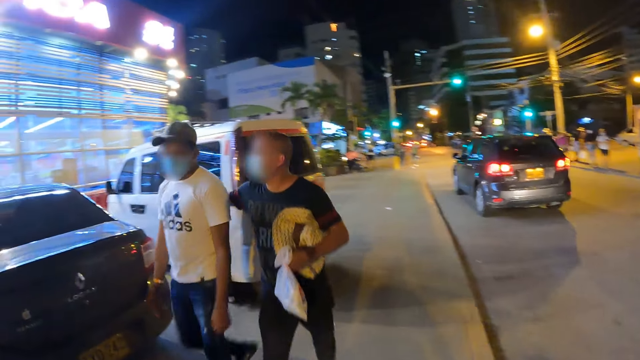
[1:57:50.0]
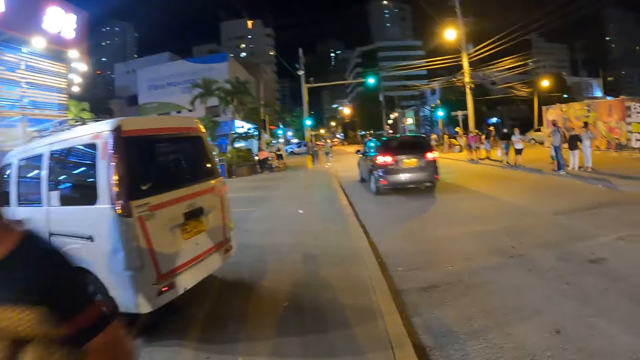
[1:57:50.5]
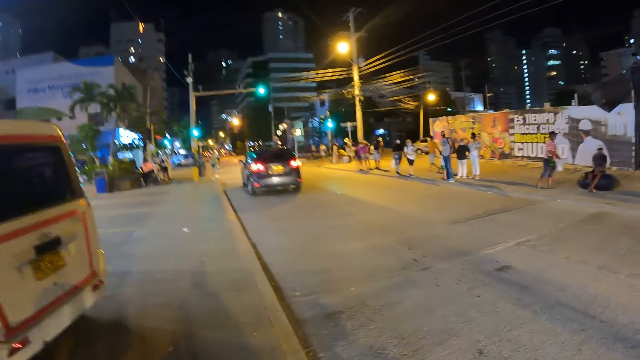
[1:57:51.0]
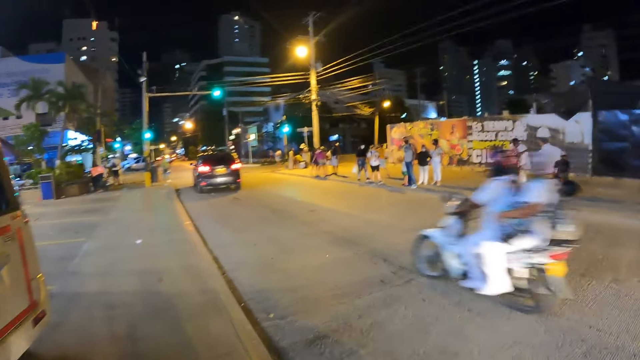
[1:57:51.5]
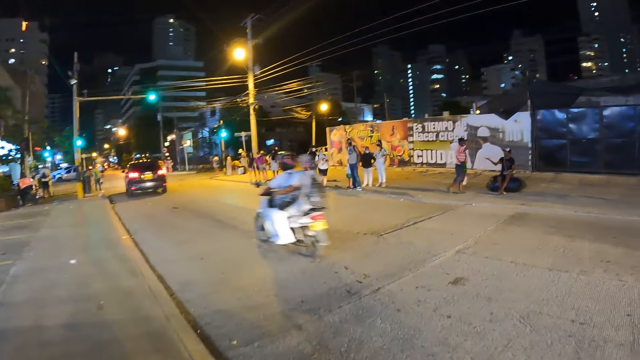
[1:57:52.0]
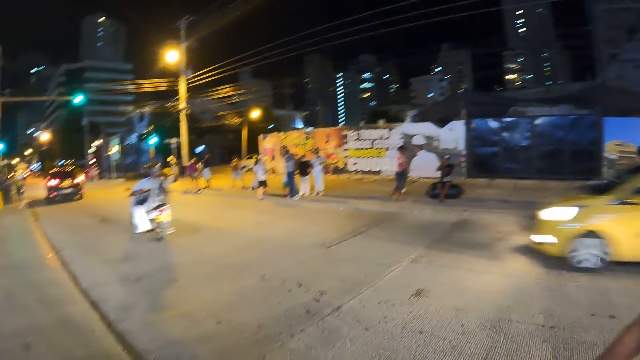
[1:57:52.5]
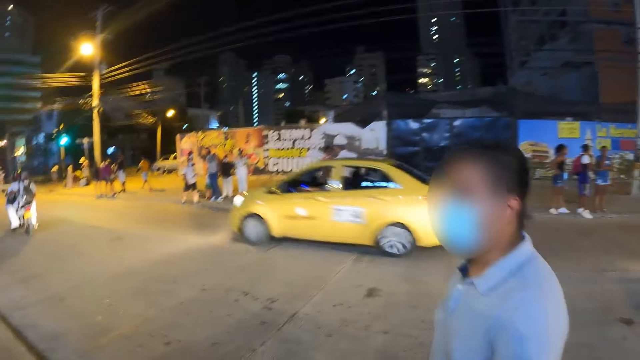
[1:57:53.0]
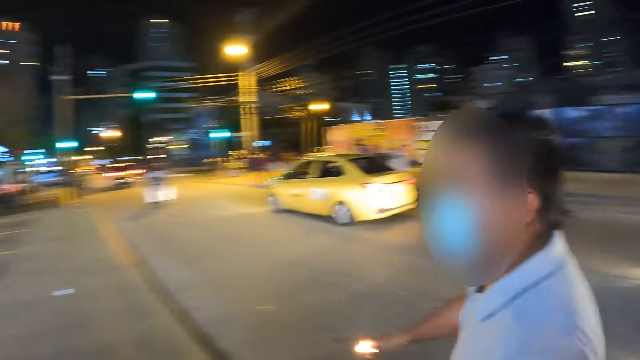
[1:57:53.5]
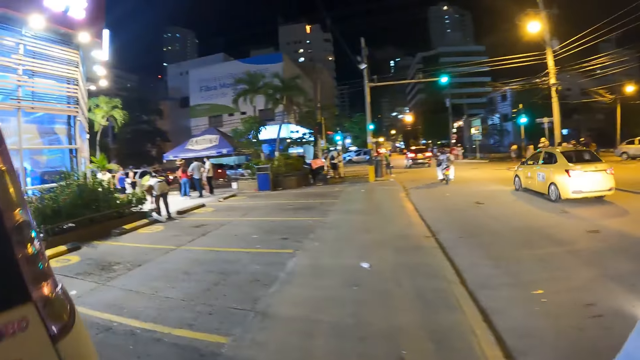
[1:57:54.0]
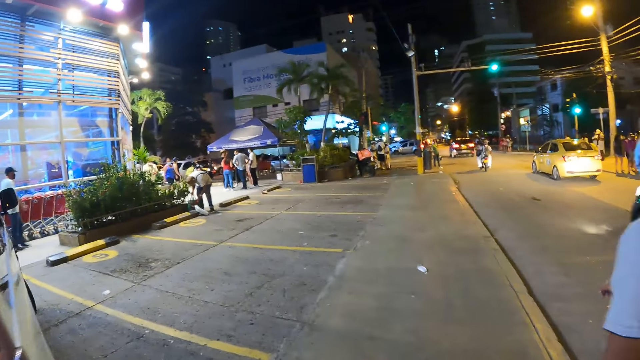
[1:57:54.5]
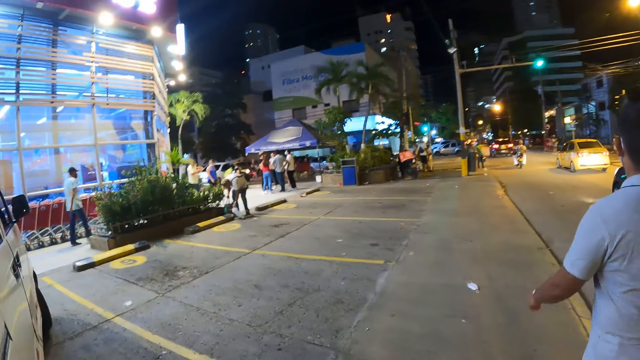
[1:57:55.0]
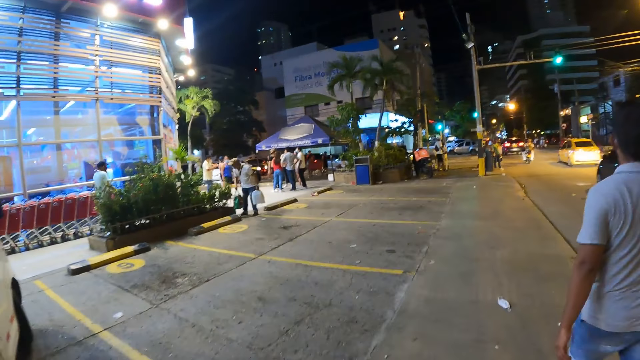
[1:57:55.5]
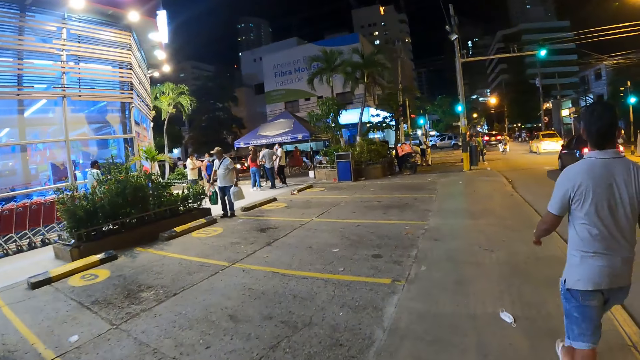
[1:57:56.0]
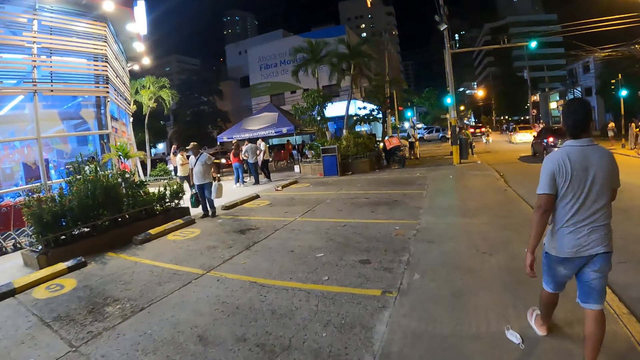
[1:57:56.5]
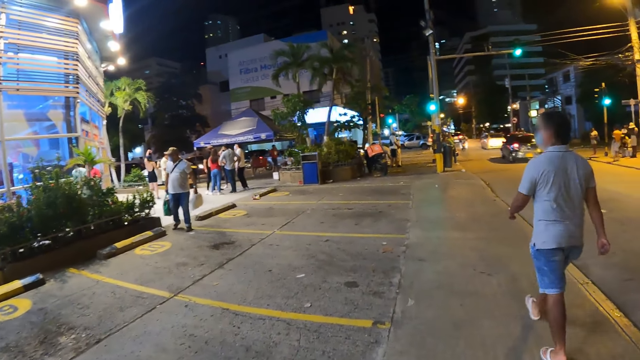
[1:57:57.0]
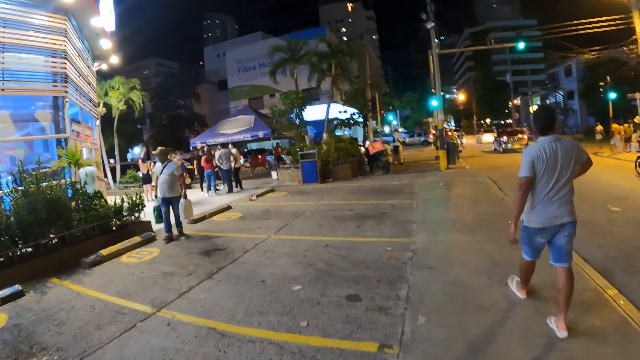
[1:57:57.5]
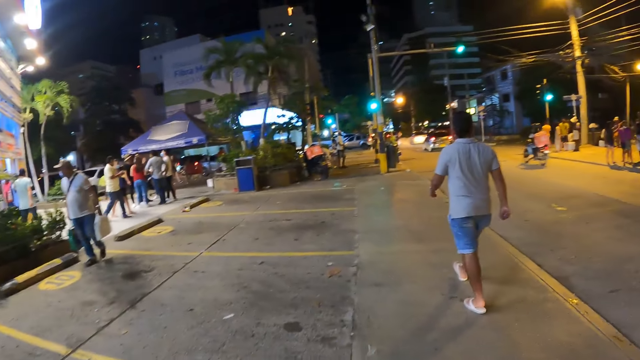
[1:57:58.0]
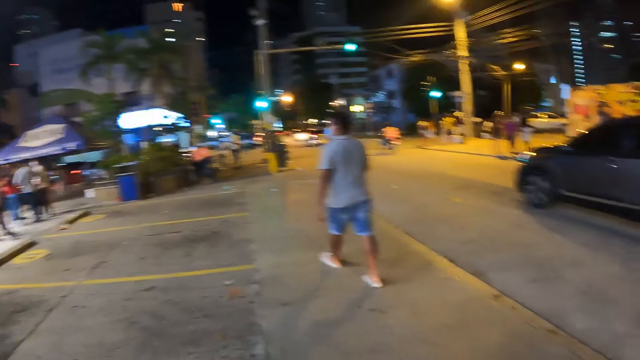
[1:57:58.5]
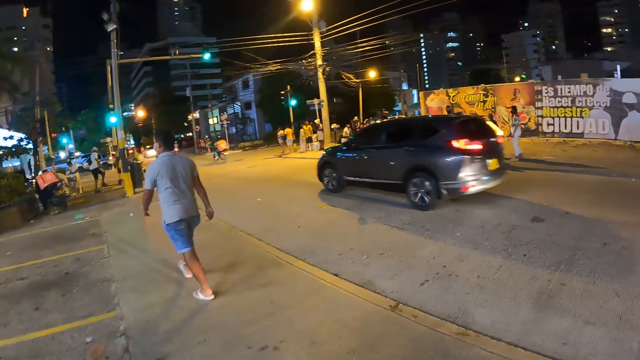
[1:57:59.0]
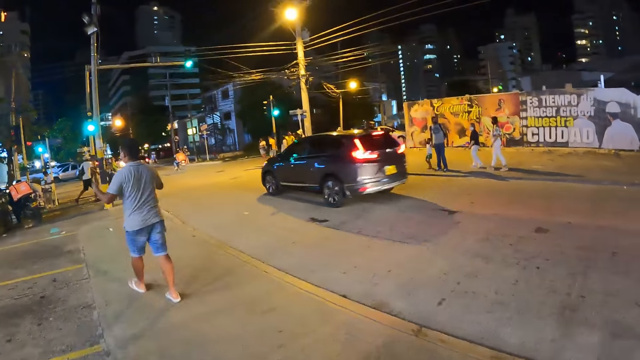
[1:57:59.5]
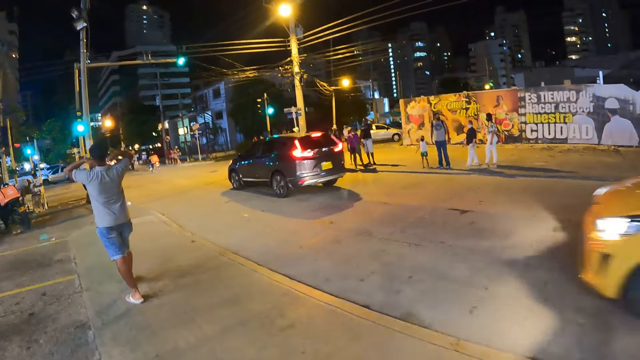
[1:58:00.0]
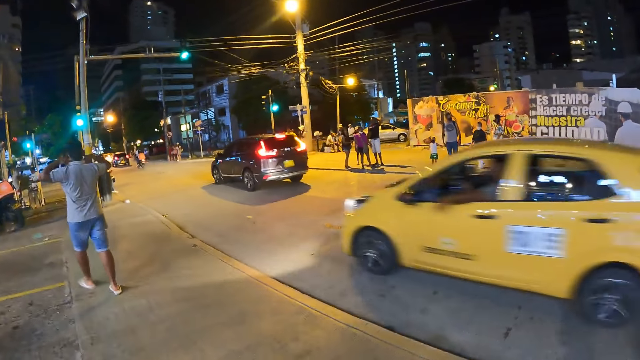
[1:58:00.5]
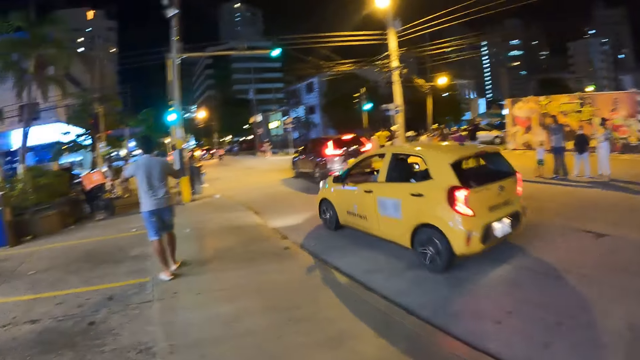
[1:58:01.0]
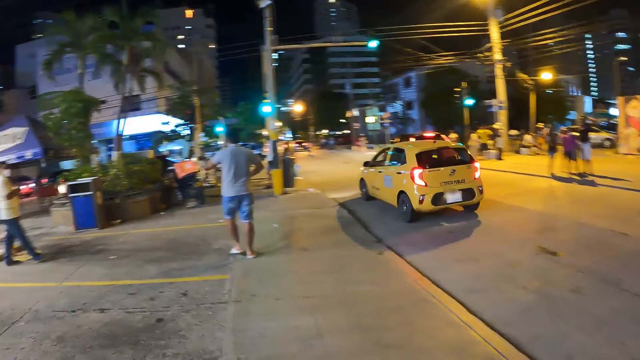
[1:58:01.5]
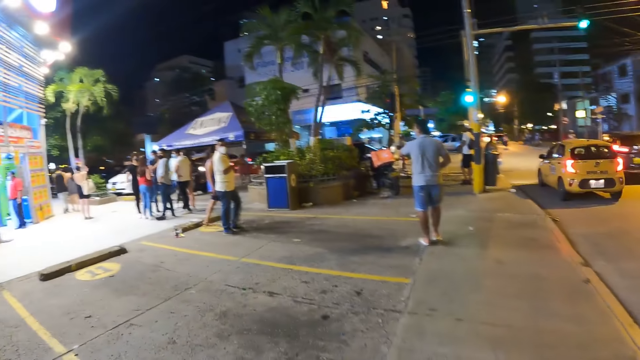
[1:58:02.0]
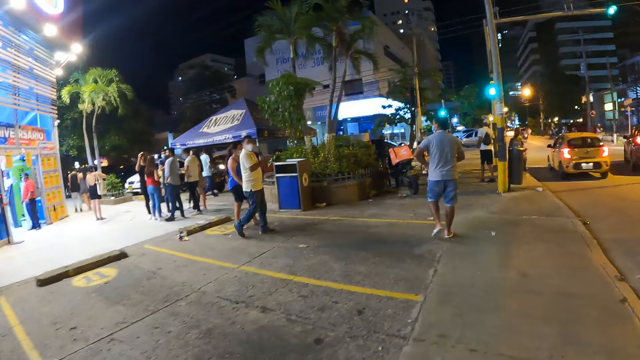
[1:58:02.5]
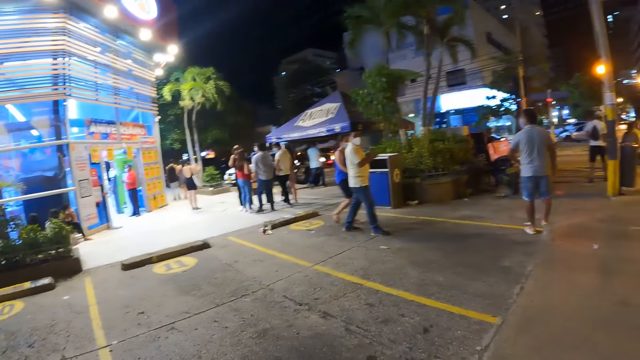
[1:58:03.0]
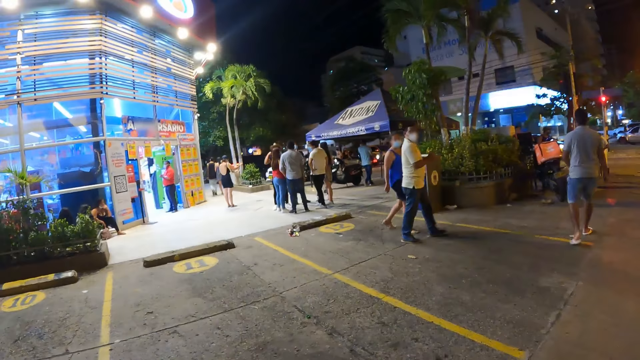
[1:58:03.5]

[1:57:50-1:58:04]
A yellow car drives by the camera wearer. A man walks by the camera wearer. The man touches his shirt with both hands. The yellow car drives by the camera wearer.

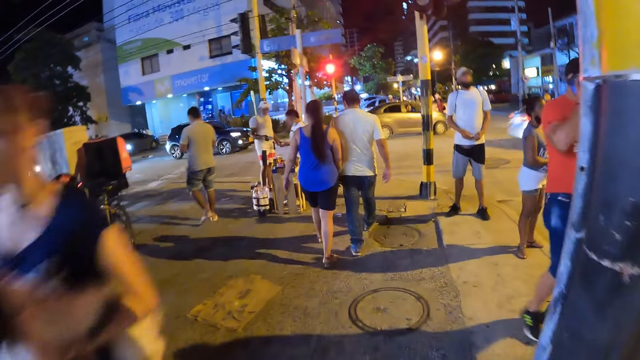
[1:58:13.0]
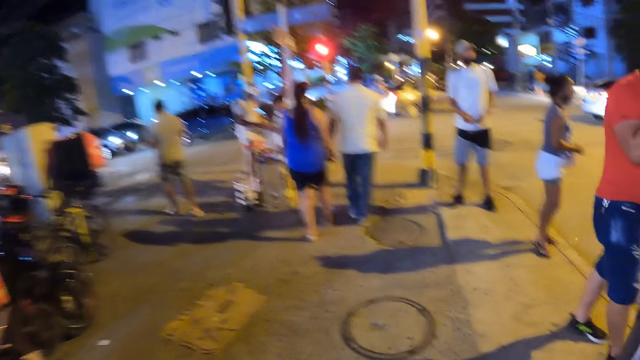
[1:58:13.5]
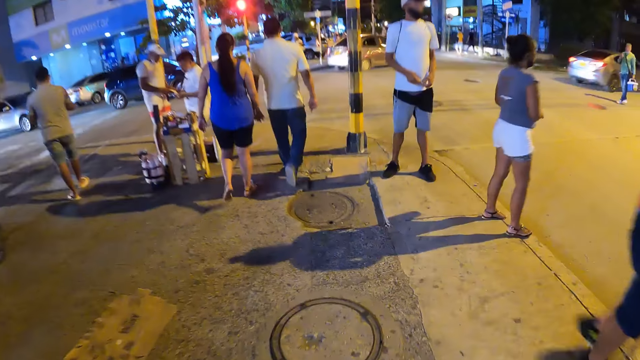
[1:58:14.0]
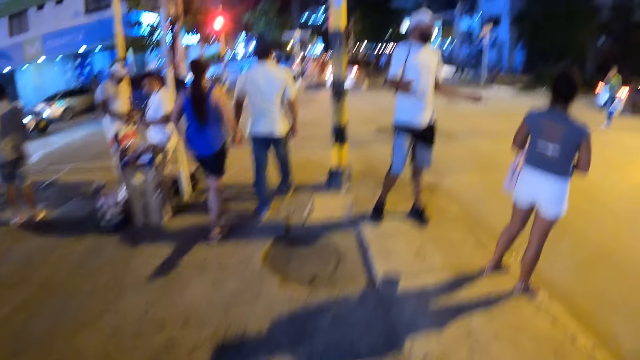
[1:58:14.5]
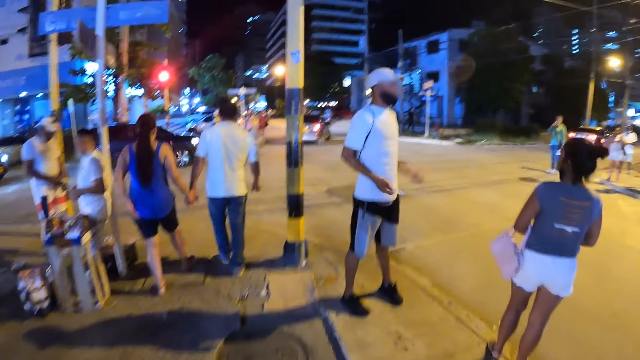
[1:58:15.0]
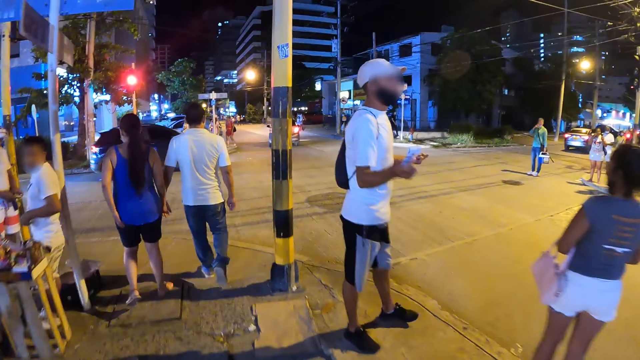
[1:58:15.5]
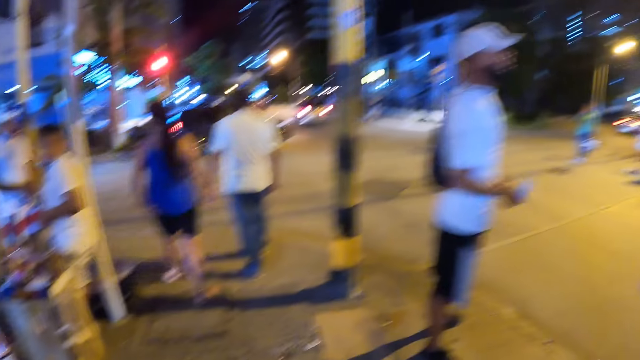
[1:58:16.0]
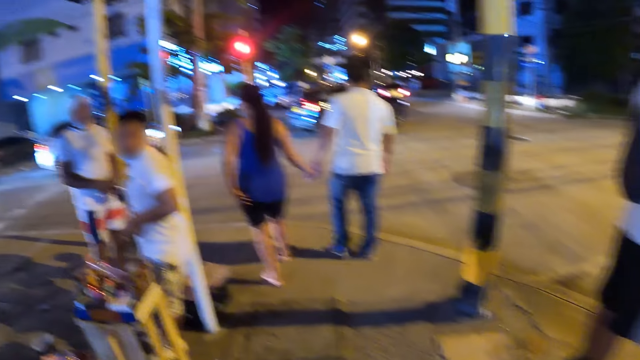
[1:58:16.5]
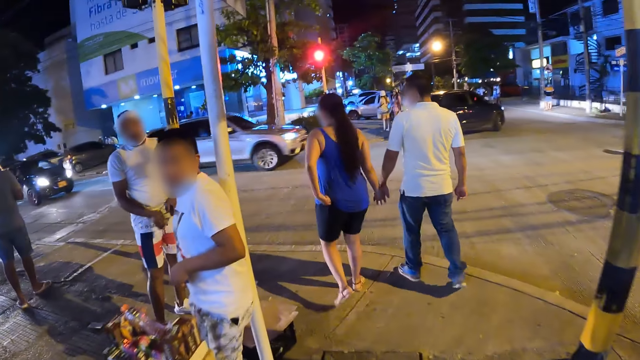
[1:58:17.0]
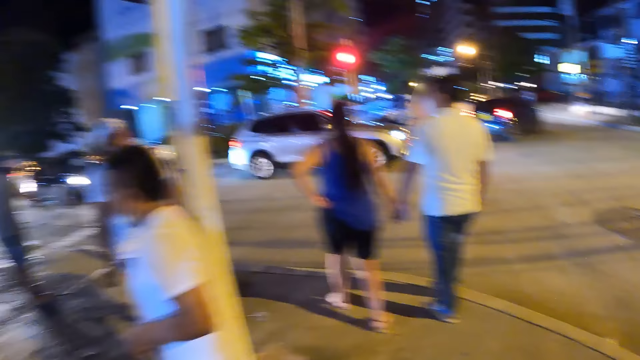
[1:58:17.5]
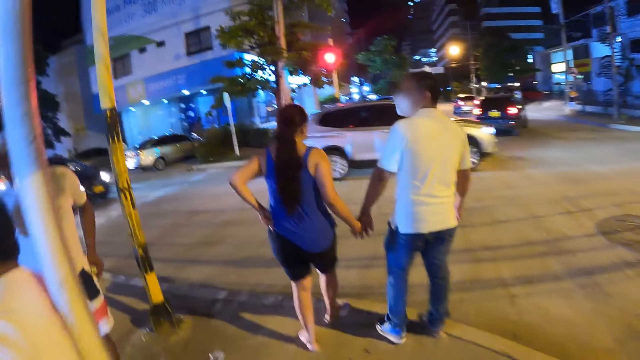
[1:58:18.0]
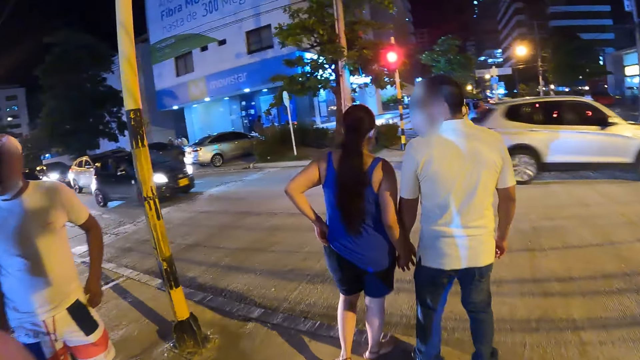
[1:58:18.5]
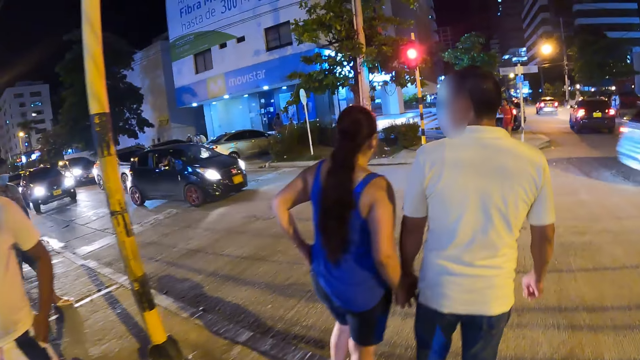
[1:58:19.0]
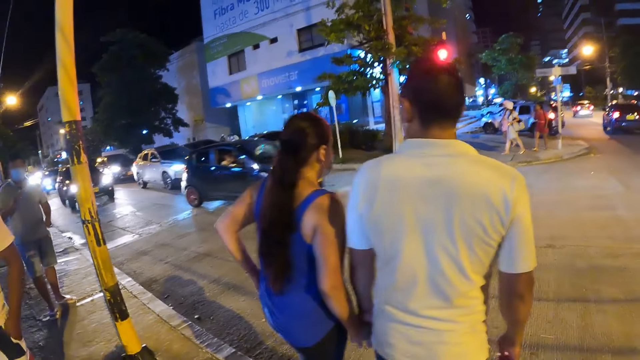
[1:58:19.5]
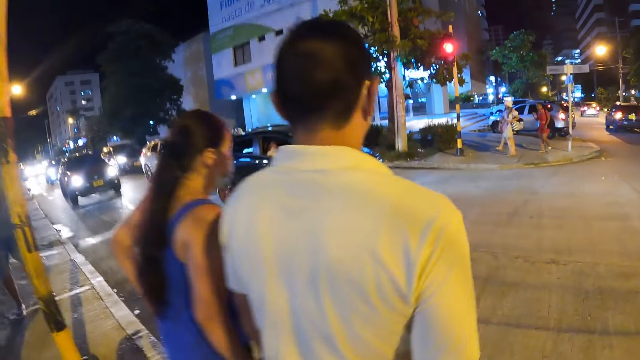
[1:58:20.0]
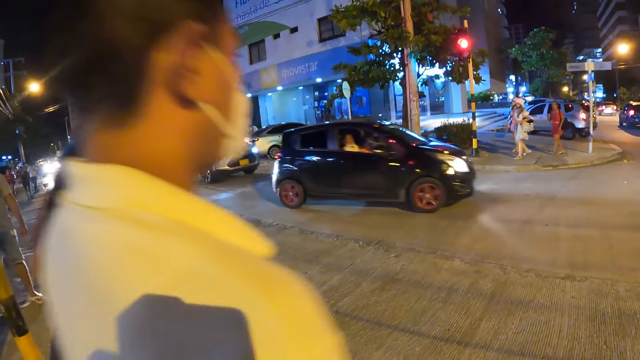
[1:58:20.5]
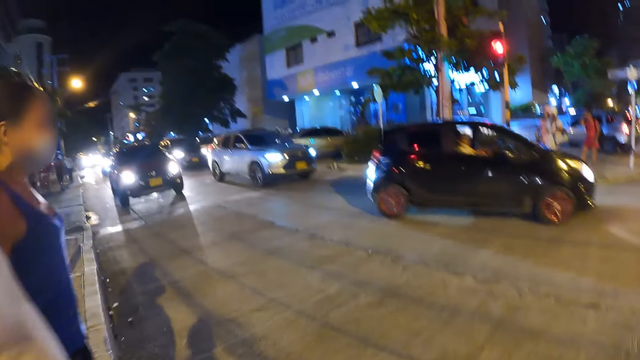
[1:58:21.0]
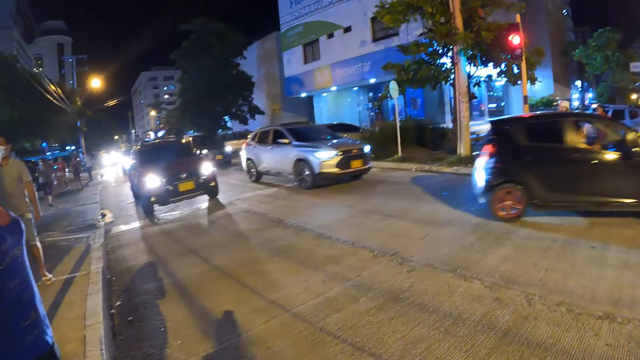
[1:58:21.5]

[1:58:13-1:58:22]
A woman walks past the camera wearer with a dog in both hands.
